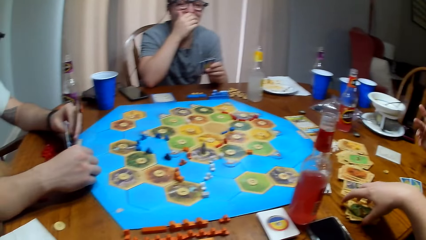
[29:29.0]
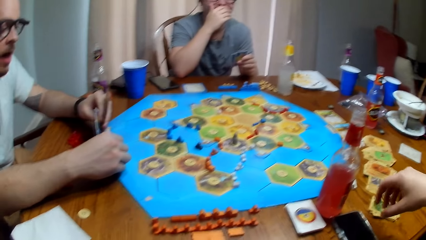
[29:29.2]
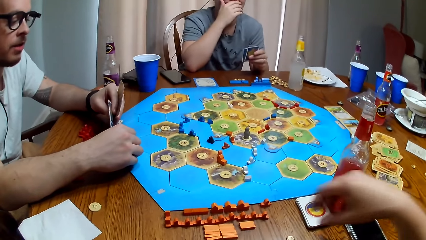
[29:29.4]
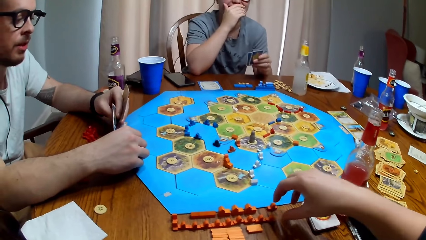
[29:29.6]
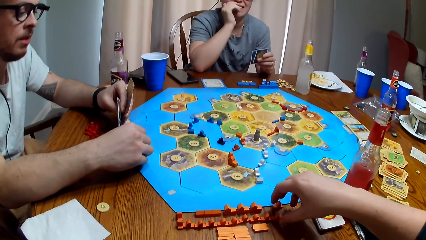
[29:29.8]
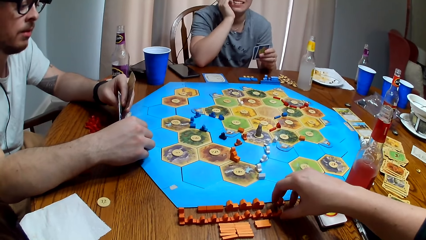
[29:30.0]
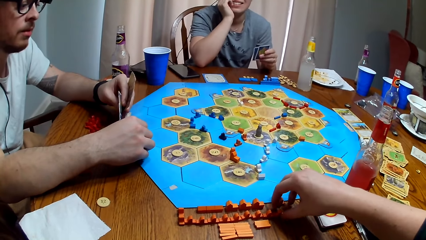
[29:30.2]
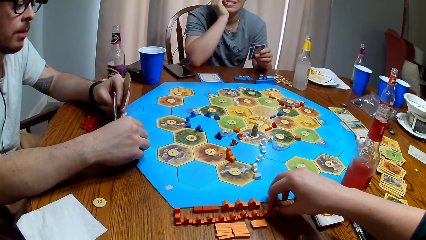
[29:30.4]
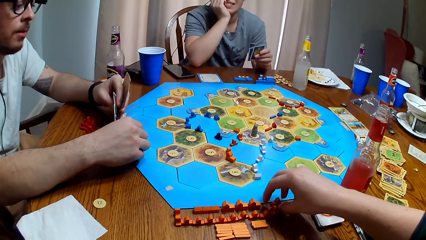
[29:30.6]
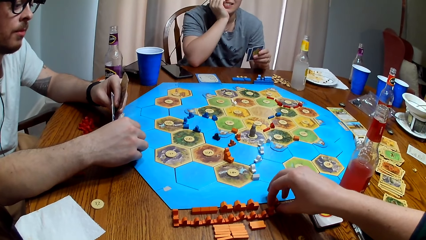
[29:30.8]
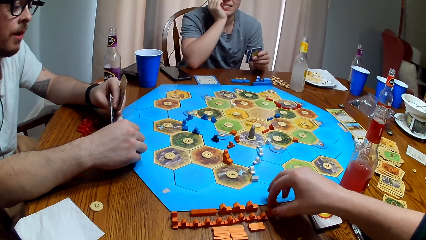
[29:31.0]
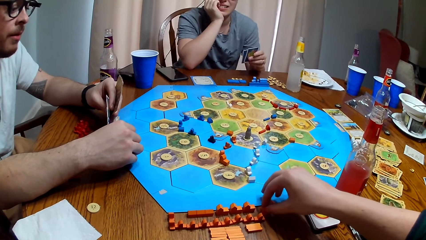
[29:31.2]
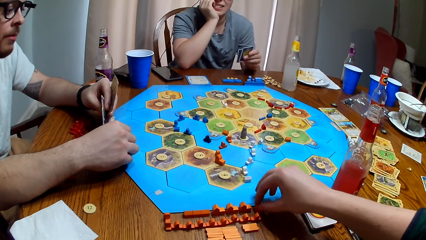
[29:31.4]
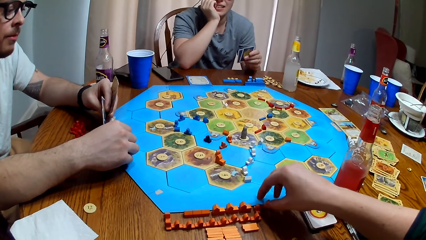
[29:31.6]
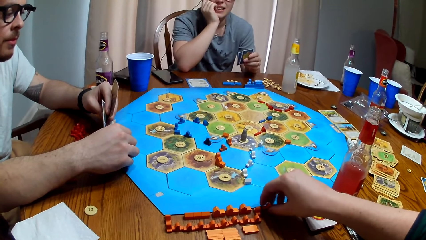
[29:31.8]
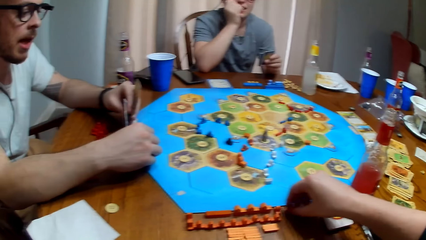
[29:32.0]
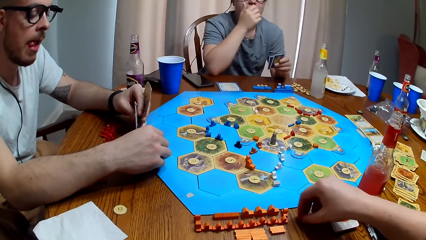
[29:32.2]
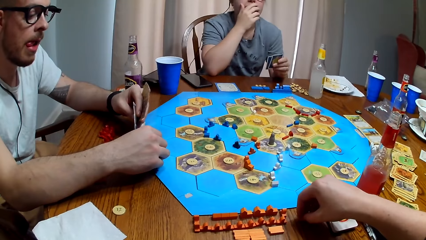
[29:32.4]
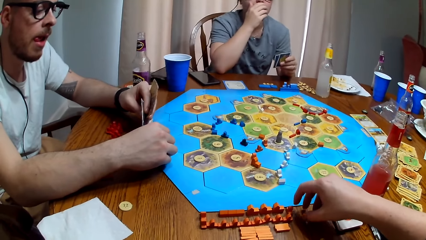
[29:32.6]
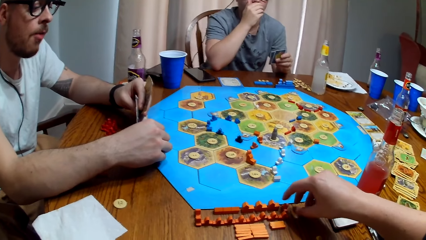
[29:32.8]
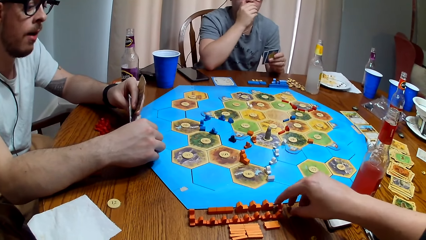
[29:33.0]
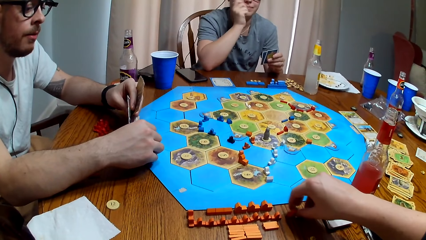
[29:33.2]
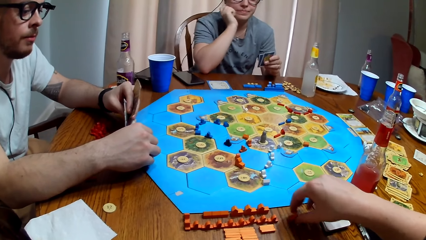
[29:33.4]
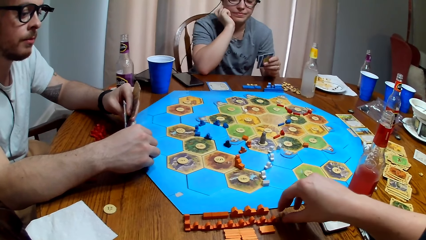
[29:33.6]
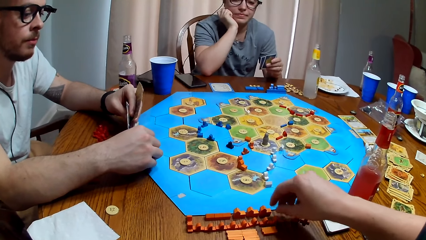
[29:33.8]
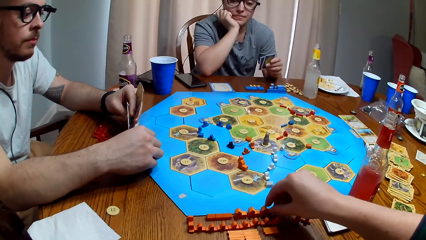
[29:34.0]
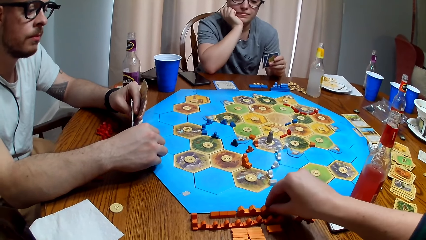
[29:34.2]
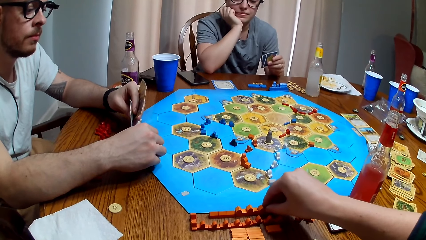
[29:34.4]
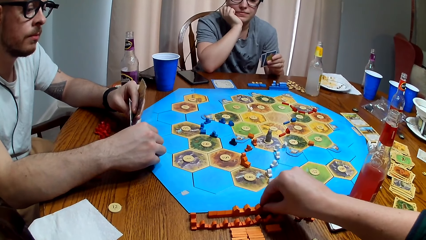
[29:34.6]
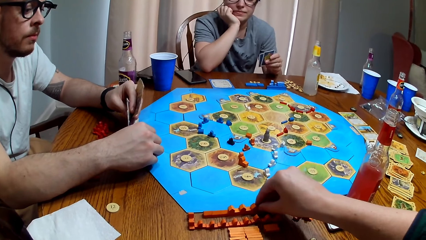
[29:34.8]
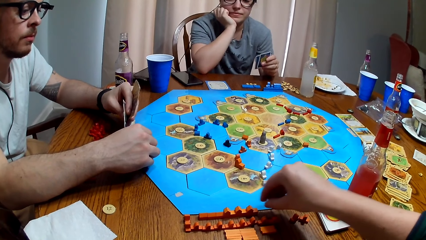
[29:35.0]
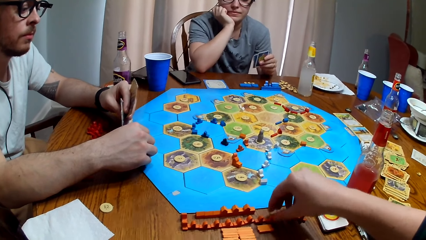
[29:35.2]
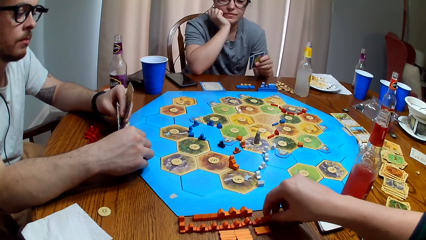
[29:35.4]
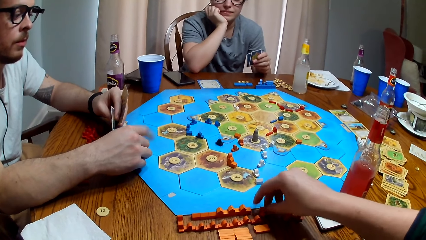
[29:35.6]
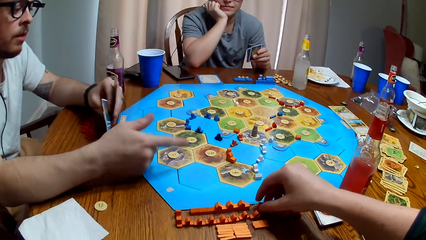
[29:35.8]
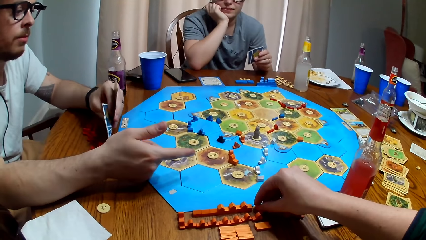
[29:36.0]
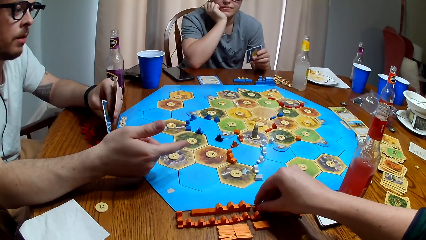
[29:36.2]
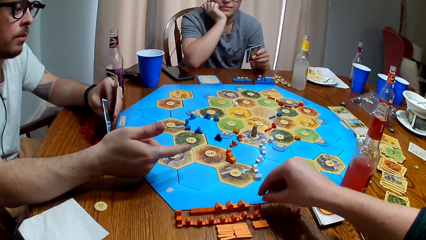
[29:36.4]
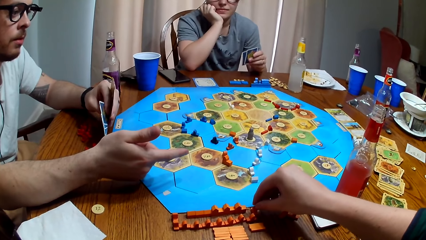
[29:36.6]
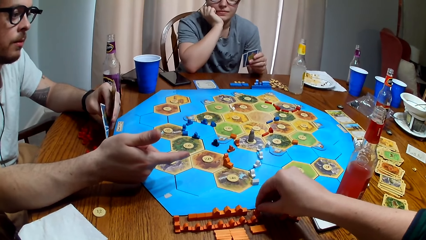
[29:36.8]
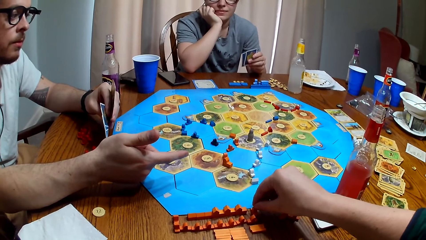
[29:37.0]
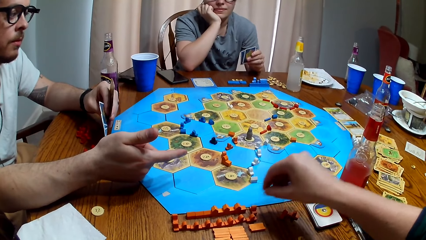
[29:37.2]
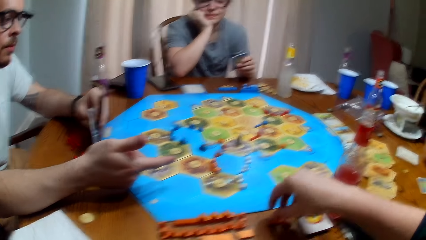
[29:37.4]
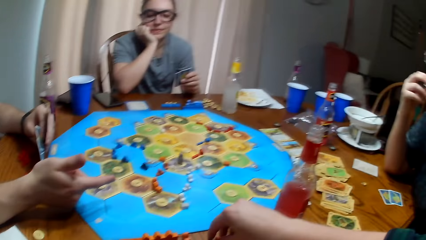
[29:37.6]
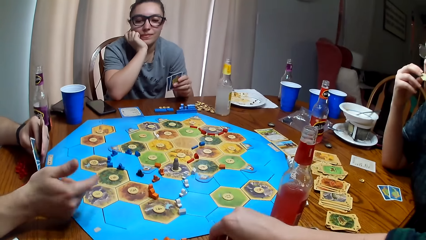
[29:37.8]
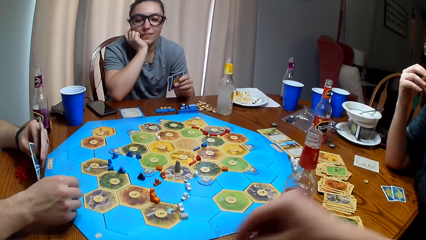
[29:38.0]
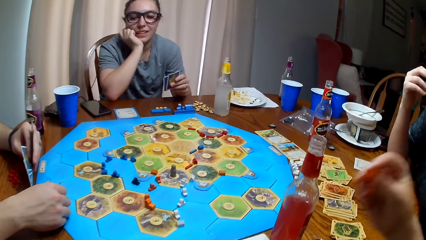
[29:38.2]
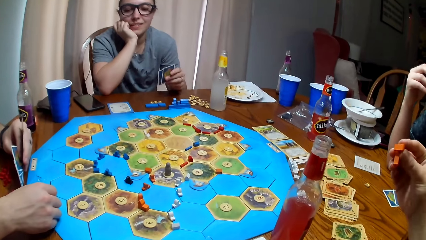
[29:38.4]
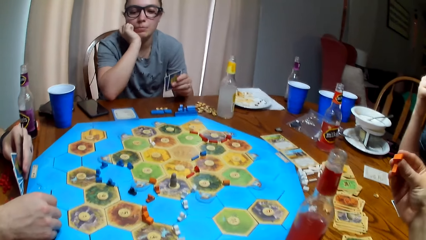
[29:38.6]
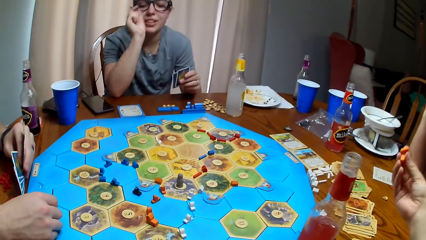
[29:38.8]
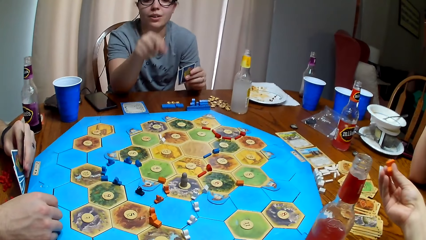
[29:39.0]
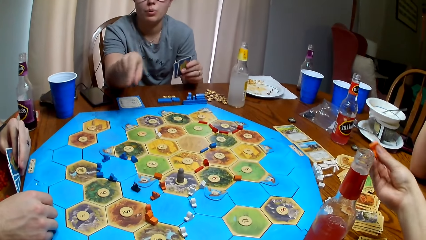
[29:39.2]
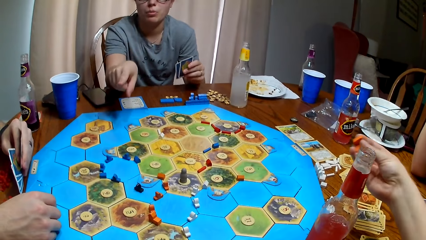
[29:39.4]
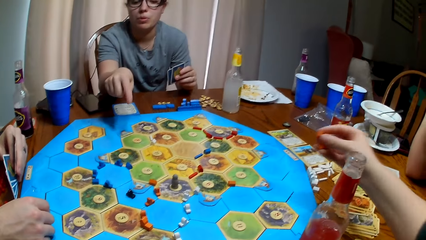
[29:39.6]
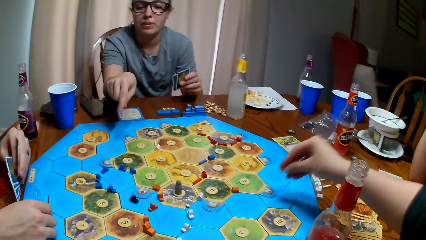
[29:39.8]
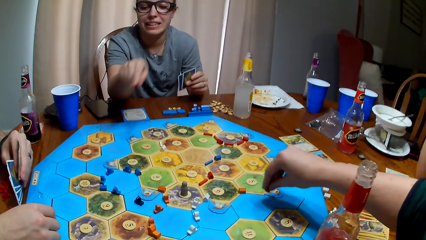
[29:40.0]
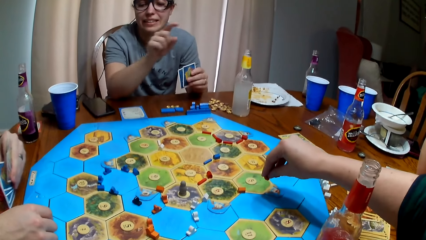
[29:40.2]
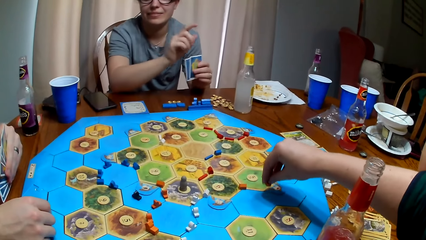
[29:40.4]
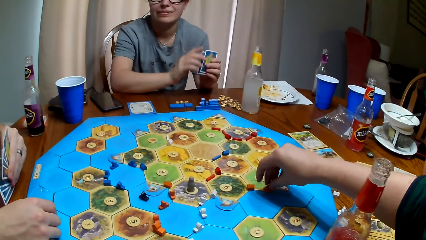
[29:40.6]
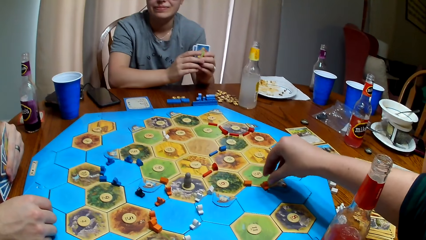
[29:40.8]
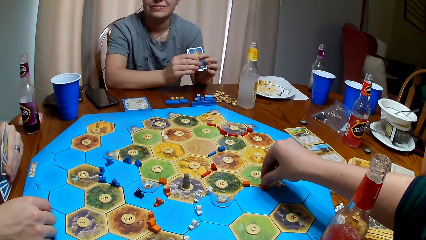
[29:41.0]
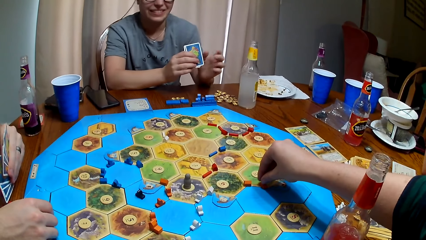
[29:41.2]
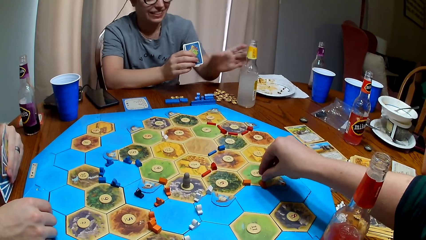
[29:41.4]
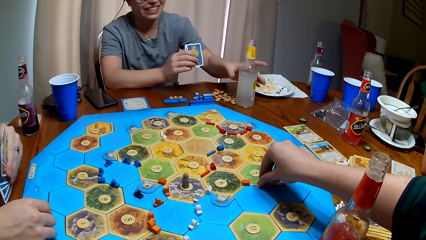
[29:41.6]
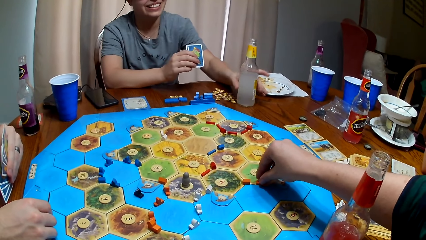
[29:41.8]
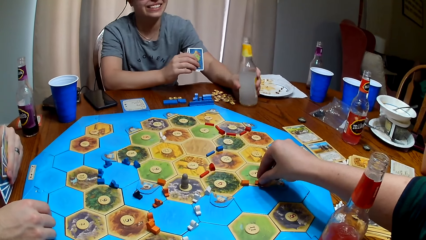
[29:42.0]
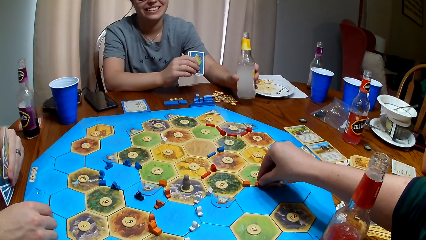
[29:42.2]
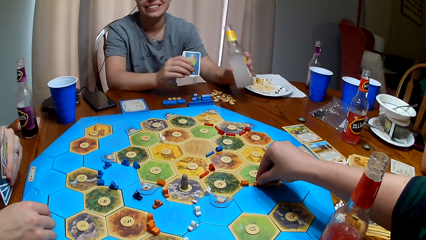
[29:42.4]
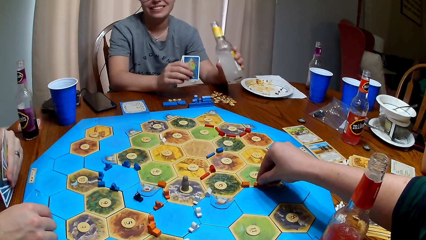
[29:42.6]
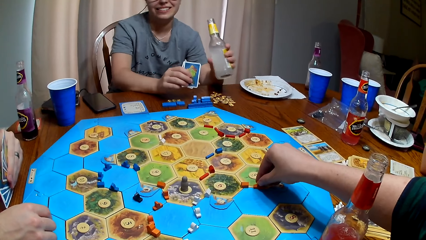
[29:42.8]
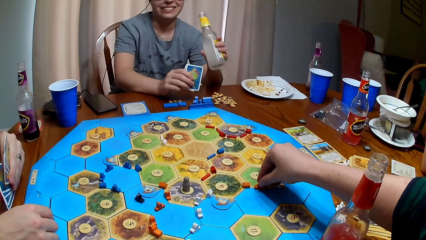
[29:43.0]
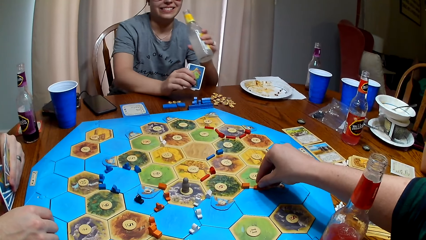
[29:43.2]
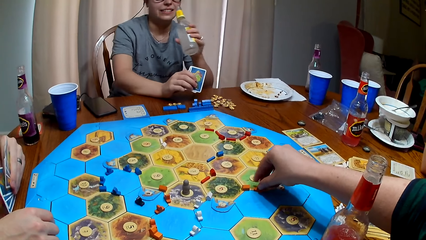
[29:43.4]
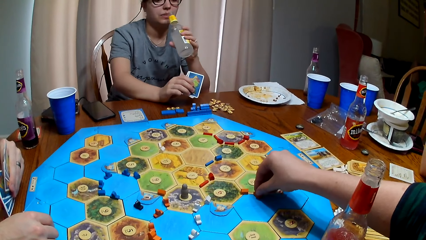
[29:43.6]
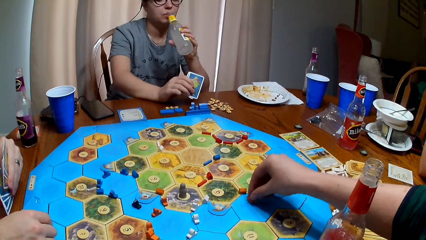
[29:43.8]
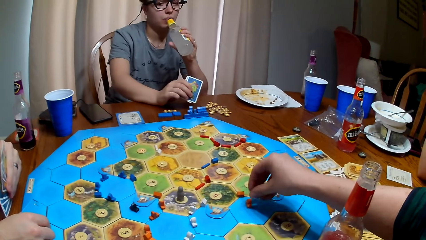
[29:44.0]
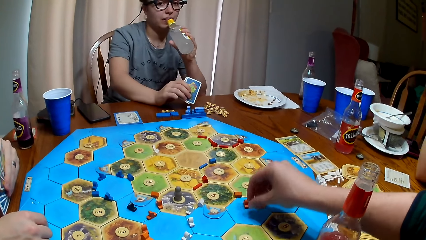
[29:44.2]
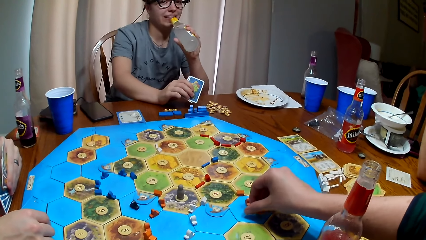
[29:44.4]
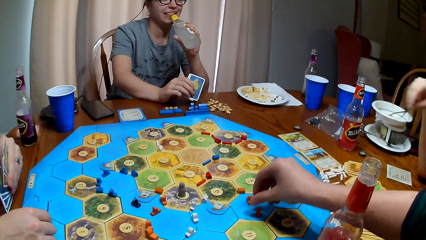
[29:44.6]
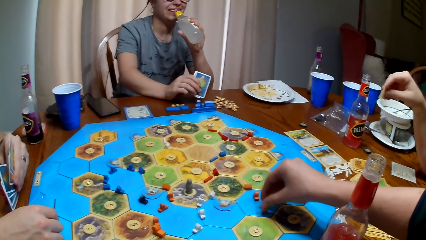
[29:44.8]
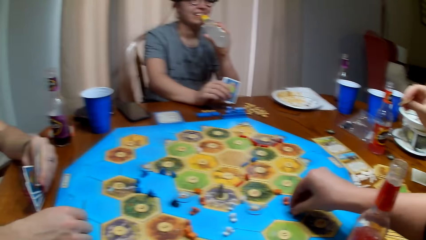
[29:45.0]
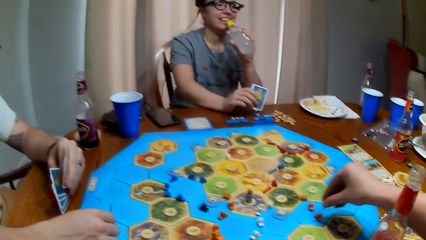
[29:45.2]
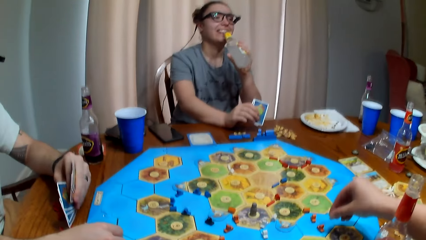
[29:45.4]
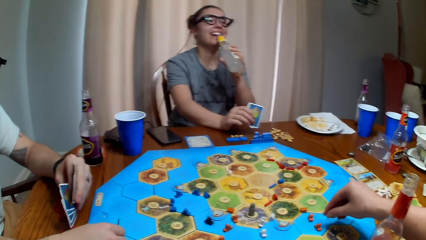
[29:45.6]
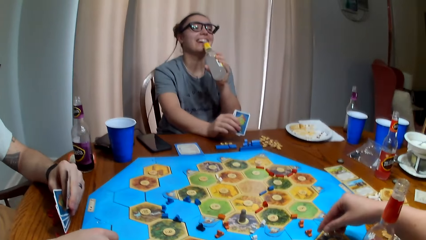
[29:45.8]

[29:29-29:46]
The camera wearer arranges the token. They move a pawn. They pick up the token. A woman points at the board. The camera wearer puts the token on the board. The woman picks up the juice. She drinks the juice.
